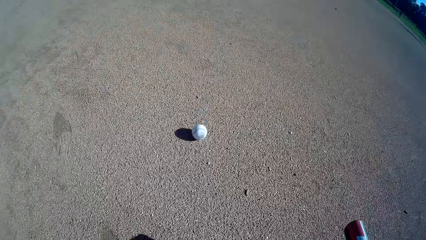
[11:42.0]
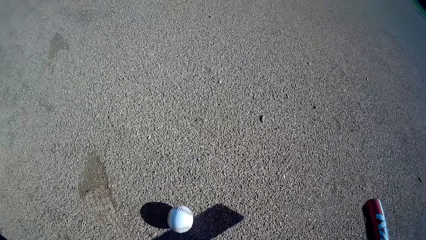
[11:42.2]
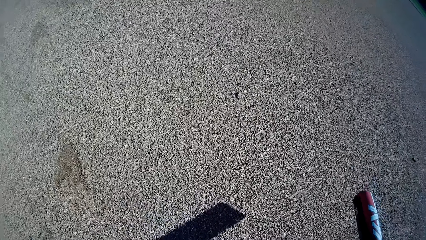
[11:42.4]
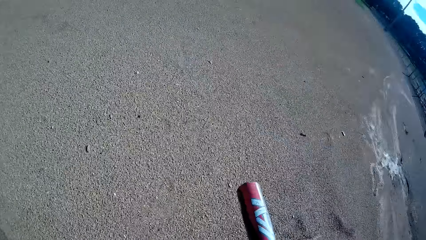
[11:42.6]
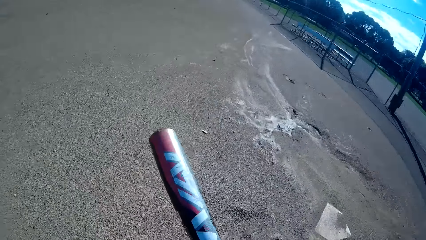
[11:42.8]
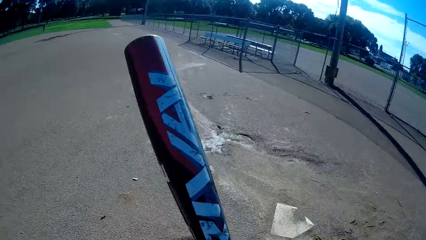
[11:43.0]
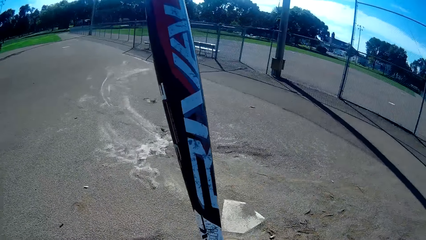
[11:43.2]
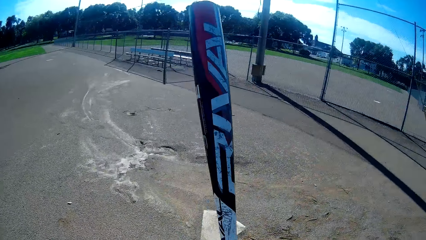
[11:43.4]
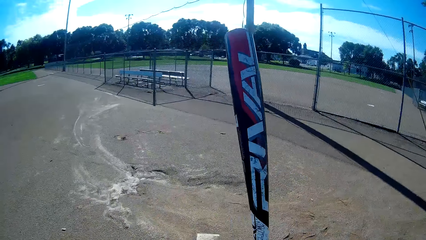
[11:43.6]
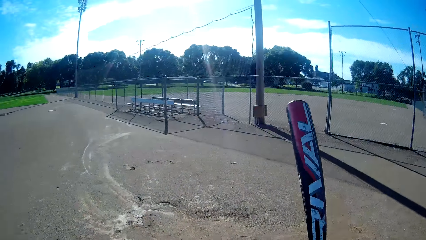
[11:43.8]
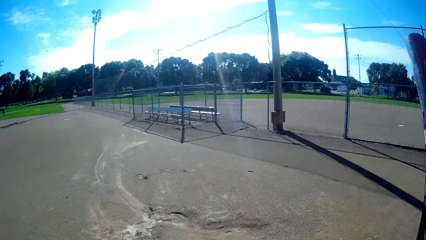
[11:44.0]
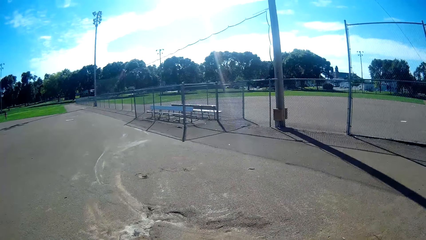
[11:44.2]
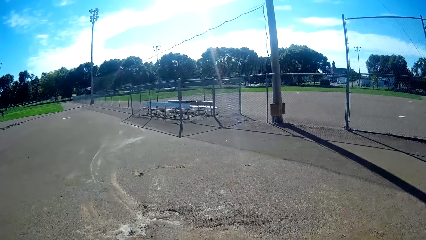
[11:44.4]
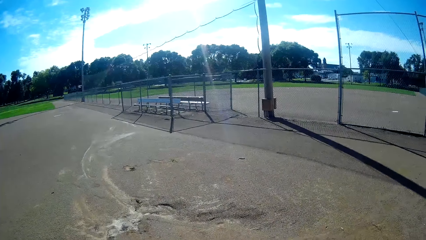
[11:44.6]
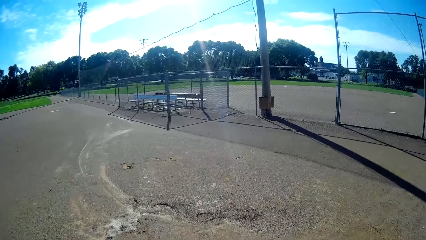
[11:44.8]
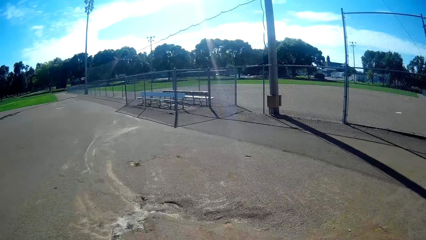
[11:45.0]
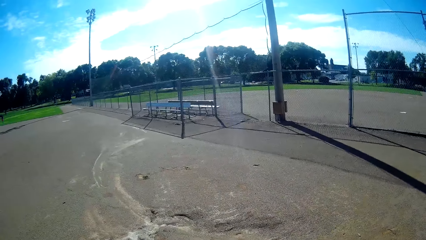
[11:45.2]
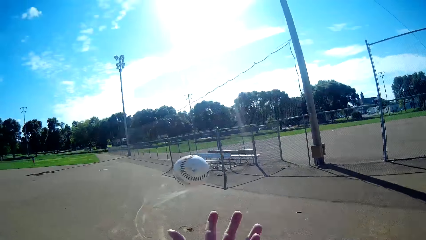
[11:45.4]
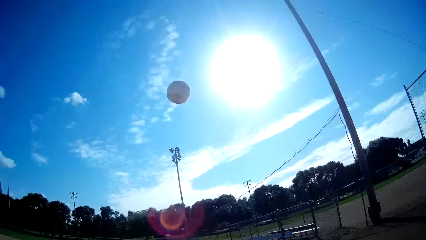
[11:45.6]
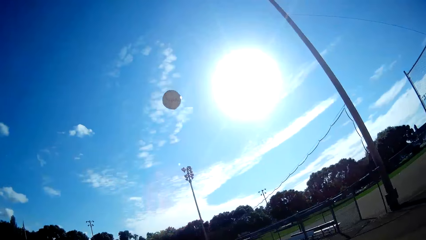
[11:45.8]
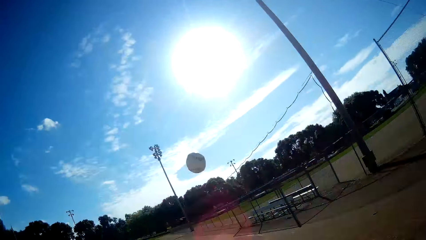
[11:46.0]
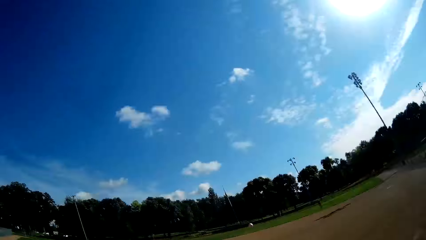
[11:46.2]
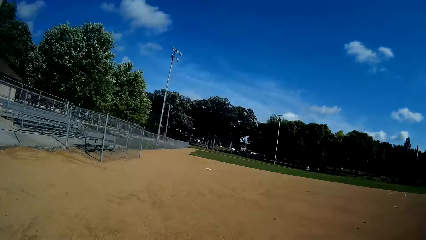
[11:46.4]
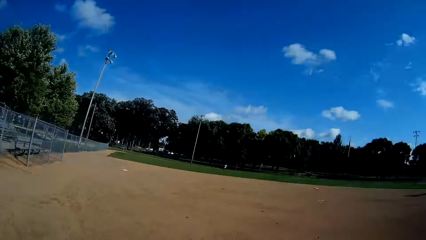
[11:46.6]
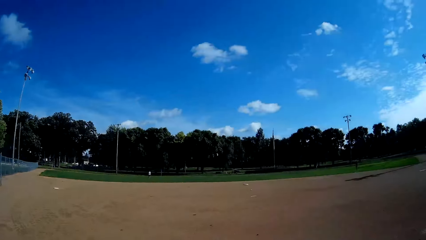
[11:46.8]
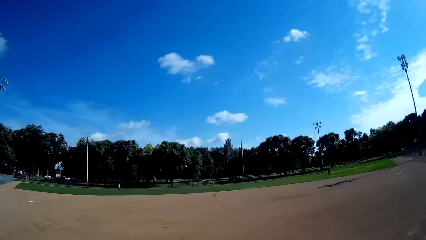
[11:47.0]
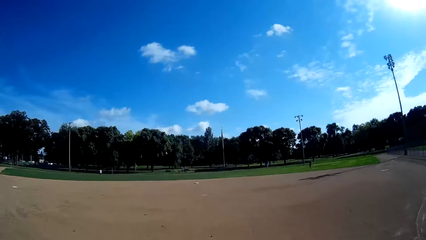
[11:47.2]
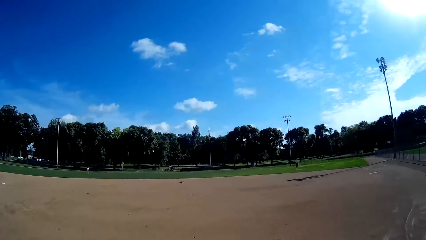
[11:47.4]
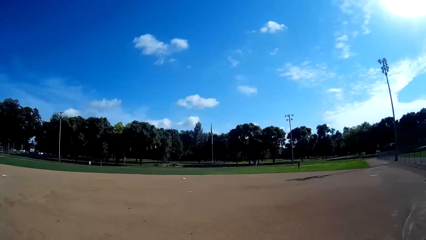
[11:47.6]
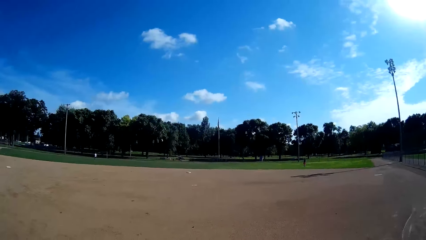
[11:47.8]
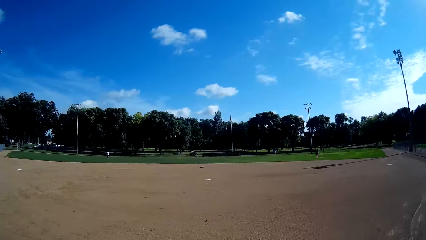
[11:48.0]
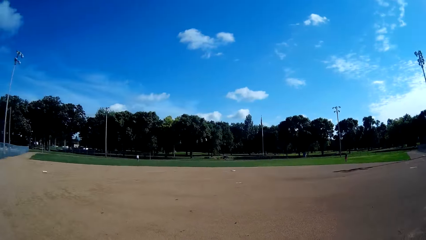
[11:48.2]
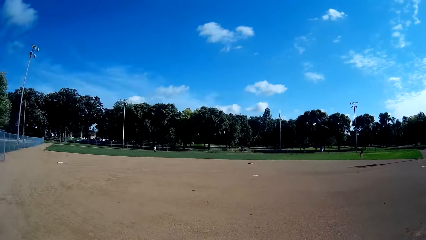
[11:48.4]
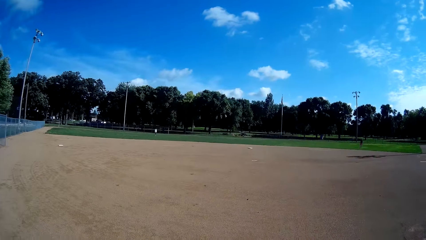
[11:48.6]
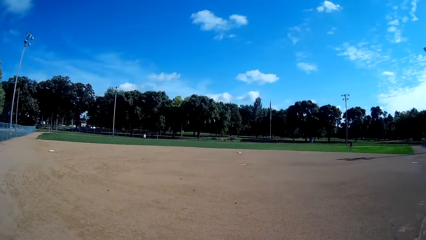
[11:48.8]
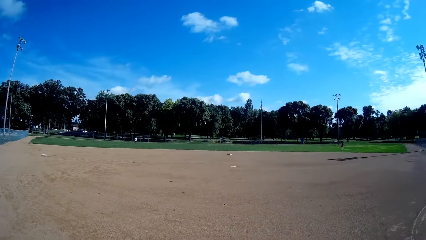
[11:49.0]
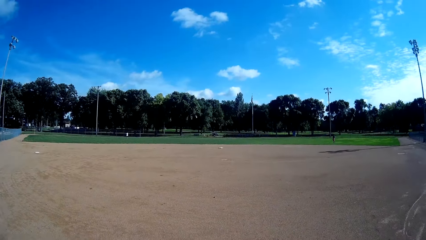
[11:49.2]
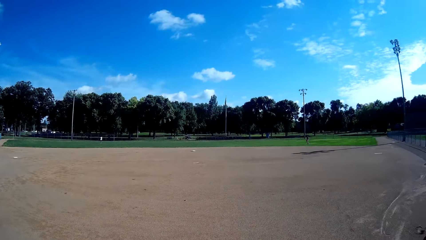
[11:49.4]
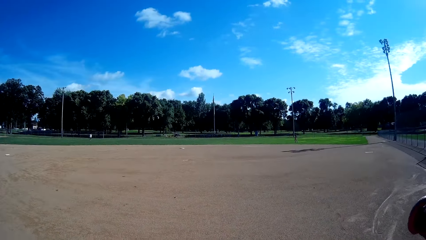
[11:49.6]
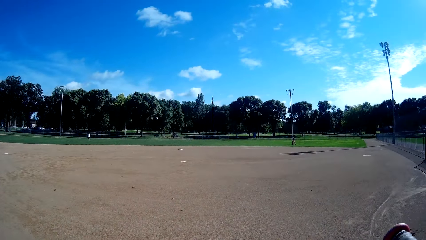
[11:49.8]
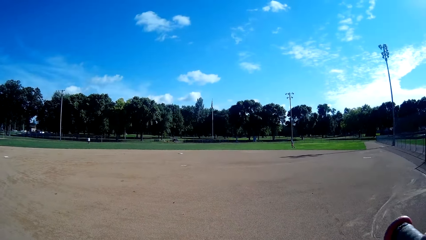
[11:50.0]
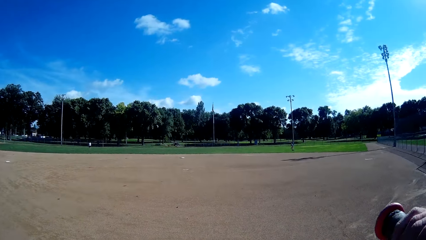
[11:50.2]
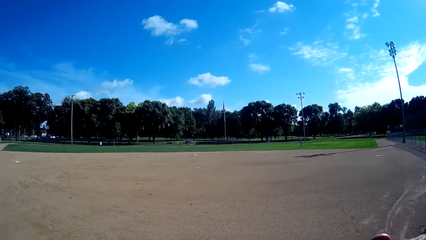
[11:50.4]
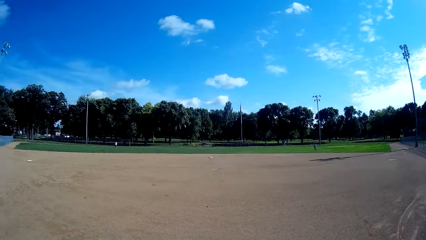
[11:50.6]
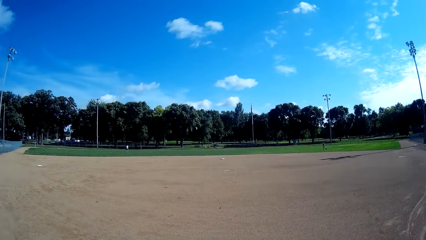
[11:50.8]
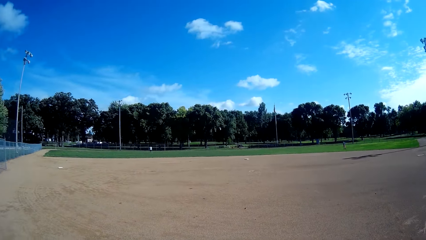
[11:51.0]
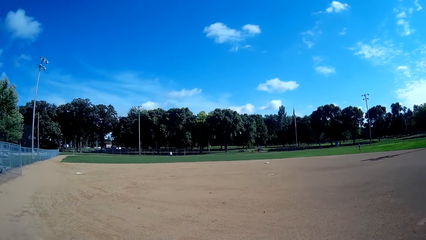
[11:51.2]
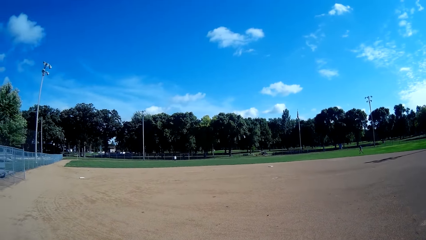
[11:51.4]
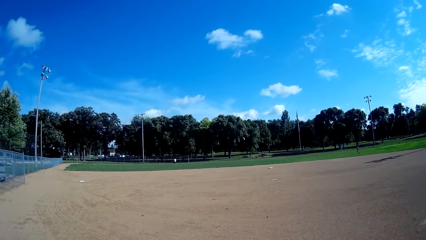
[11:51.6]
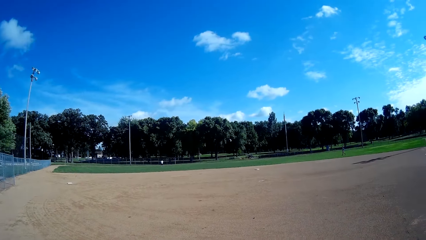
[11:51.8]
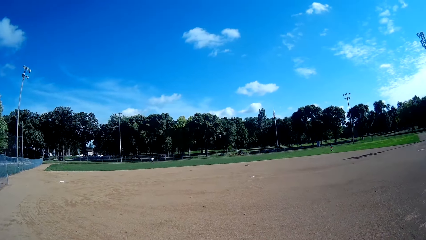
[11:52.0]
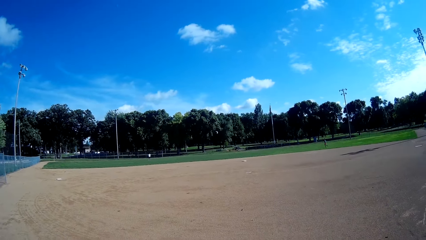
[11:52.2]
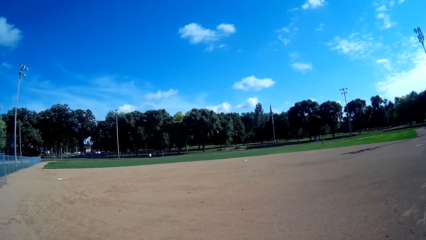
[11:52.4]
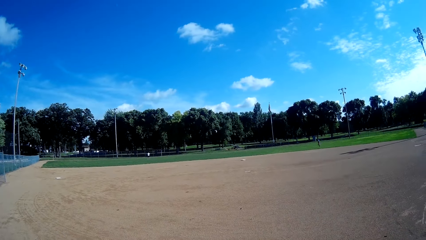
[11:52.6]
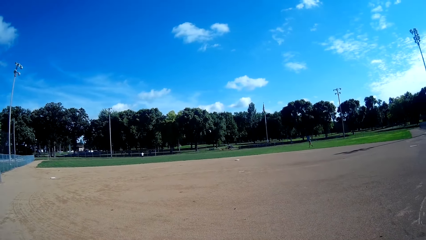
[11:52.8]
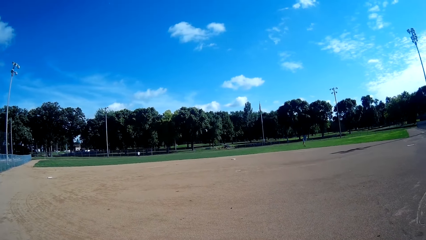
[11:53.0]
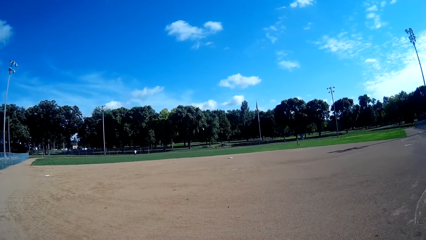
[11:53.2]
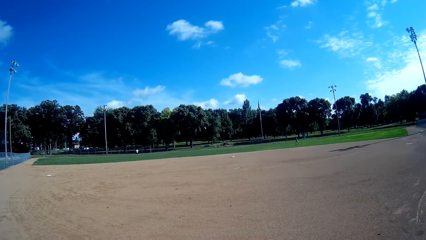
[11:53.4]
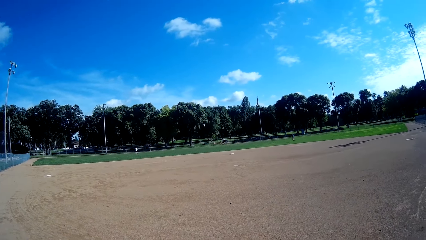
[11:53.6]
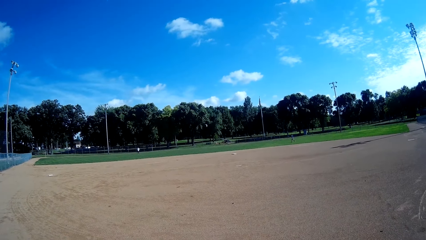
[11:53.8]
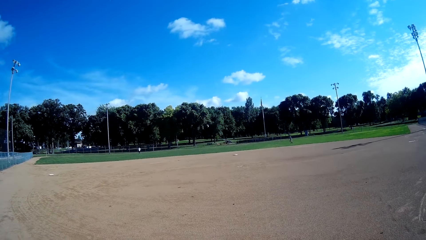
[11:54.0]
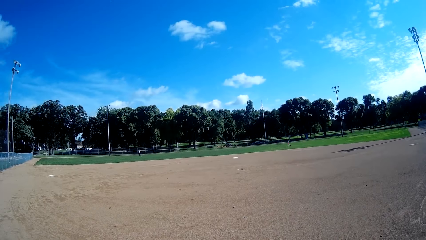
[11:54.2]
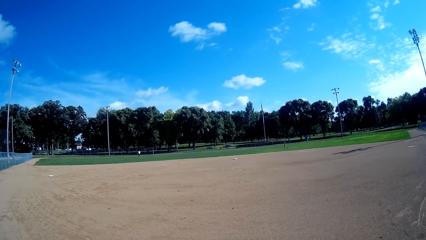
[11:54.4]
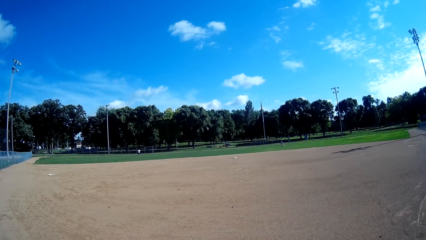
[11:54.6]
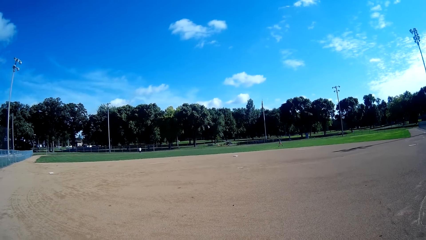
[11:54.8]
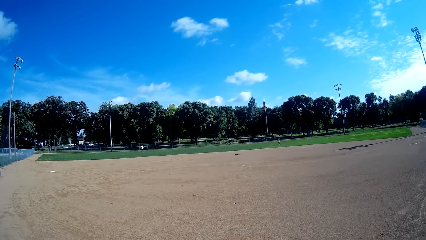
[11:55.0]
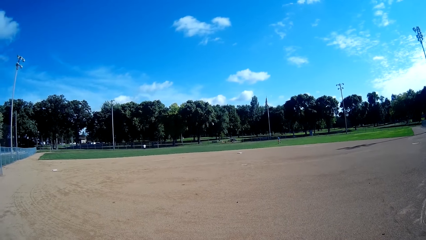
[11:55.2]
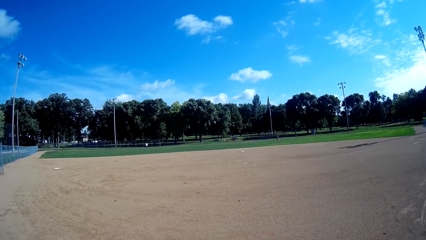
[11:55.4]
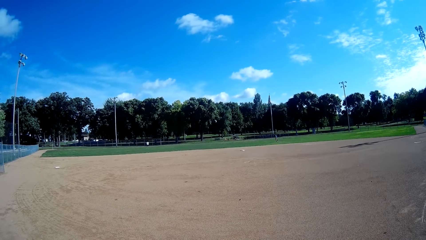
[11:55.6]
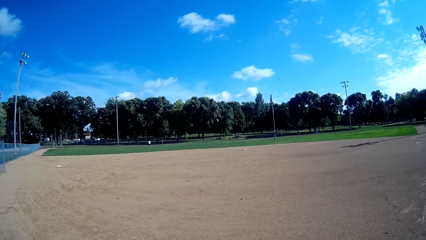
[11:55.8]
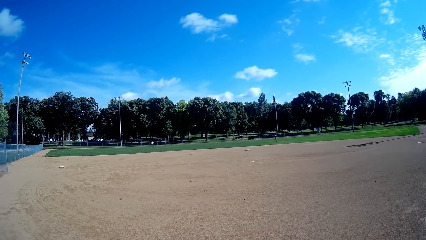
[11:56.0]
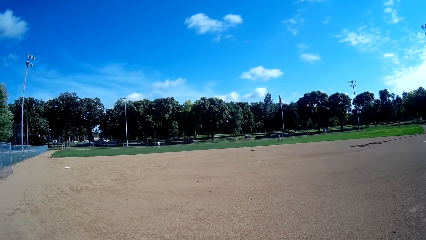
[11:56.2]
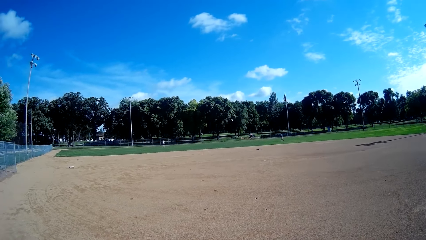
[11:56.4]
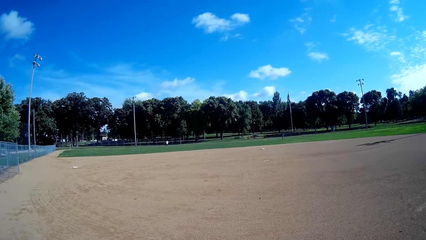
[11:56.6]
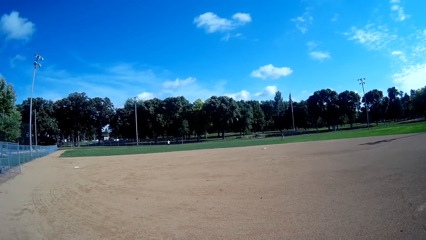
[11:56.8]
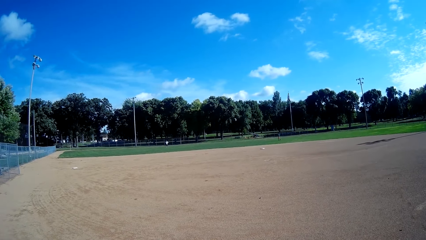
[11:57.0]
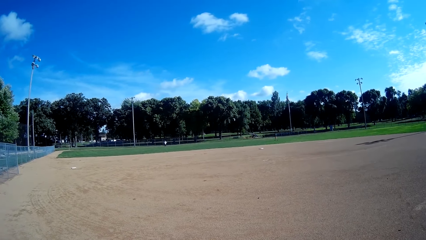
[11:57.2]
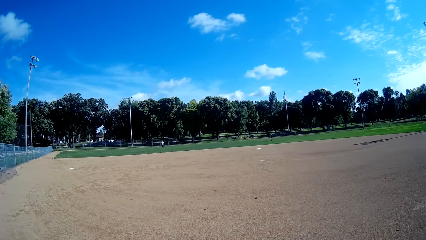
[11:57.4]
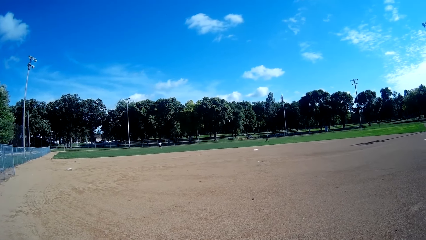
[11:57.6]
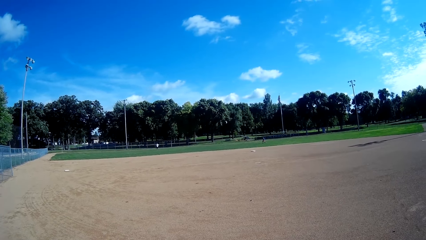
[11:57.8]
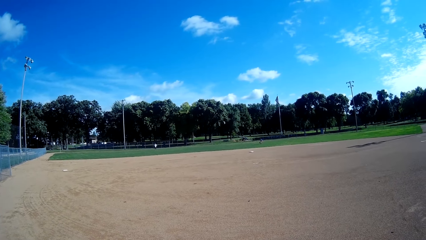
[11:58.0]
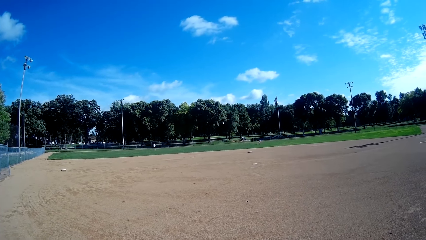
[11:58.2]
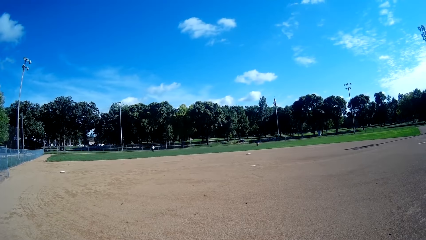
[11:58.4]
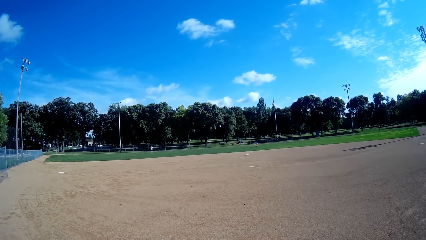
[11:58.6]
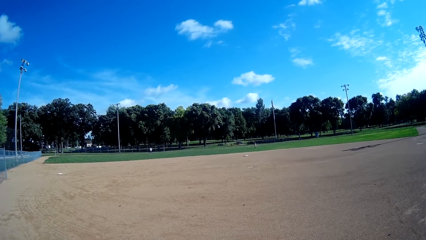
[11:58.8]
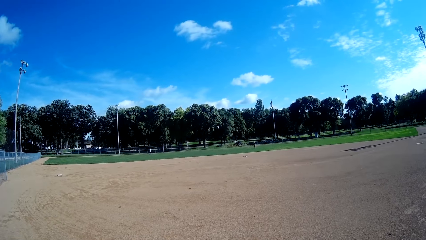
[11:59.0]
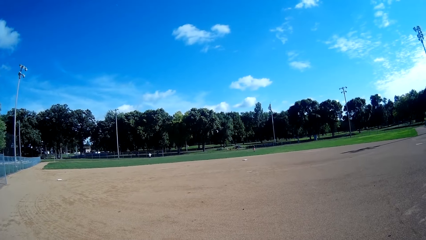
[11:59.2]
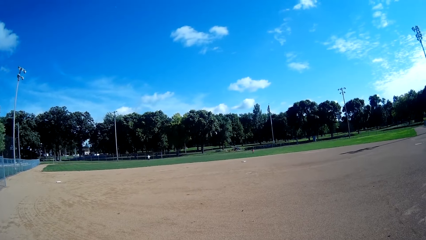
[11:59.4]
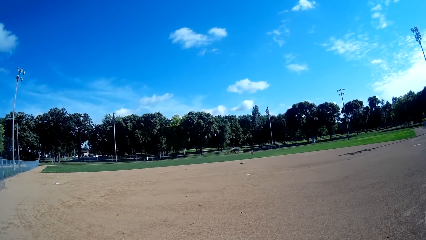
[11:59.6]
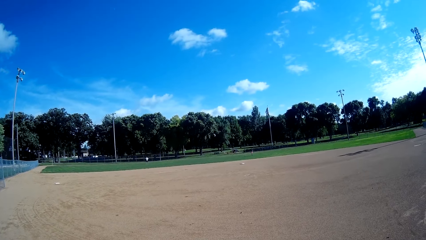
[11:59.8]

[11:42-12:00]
The camera wearer lowers a bat. He catches the baseball. He lifts the bat, looks around and throws the baseball up. He hits the baseball with the baseball bat in his hand. He looks around. A boy jogs to the right. The boy runs after the baseball in the field. The boy bends, catches the baseball, picks up the baseball from the ground and stands.
